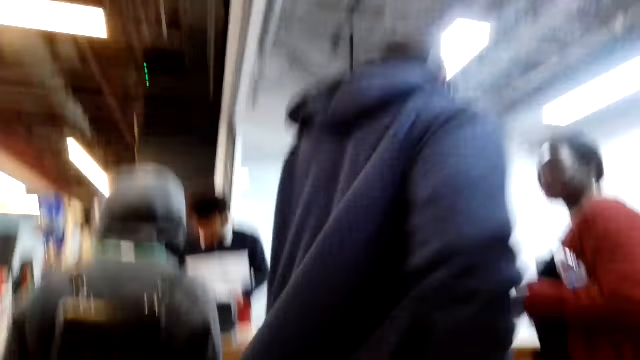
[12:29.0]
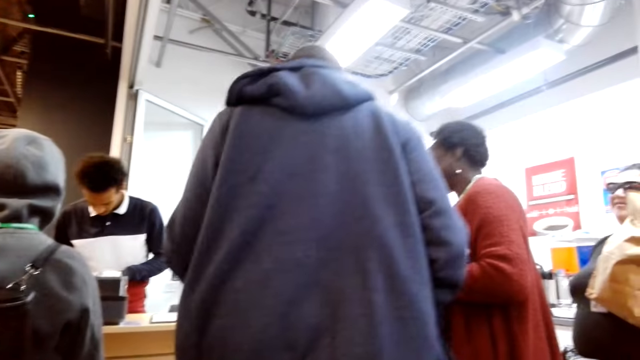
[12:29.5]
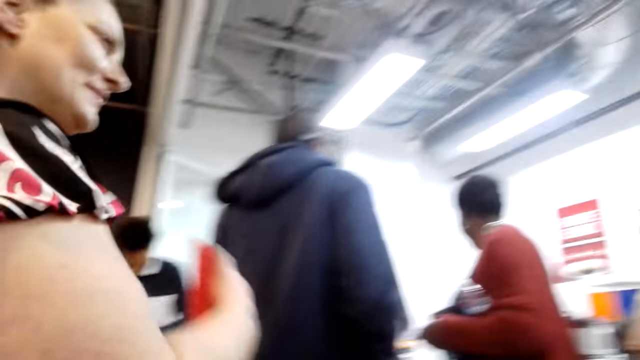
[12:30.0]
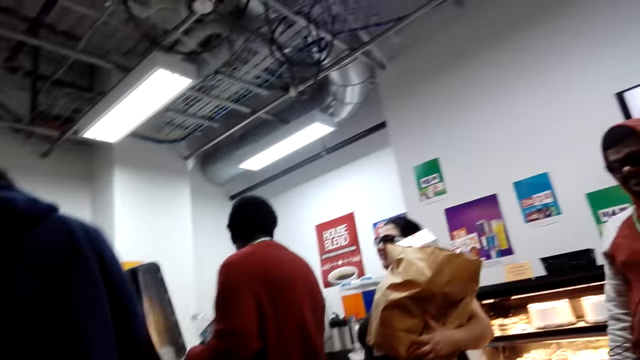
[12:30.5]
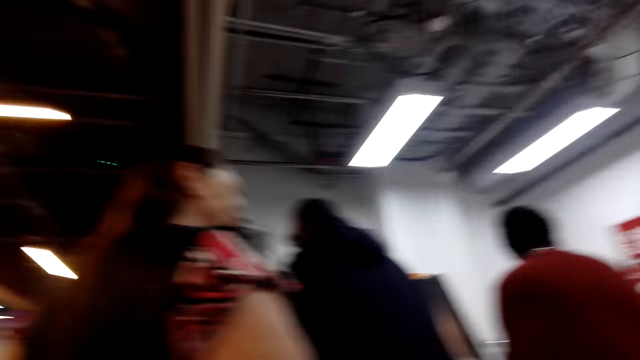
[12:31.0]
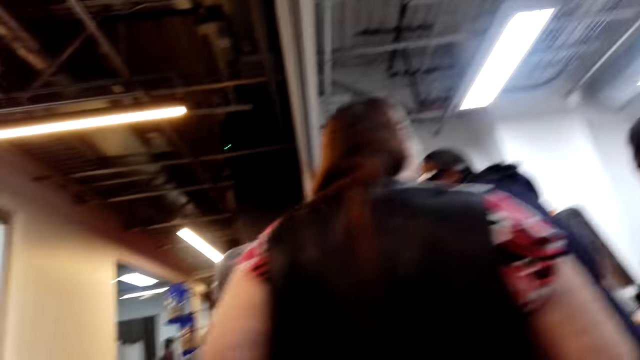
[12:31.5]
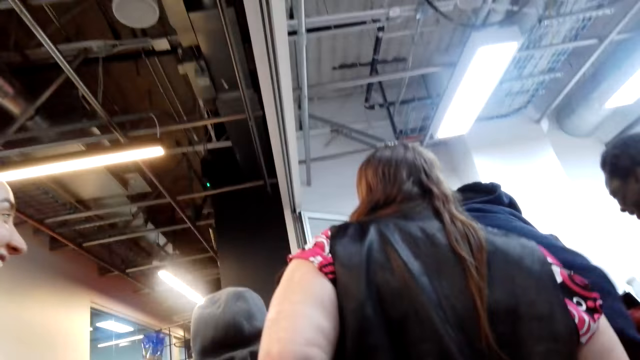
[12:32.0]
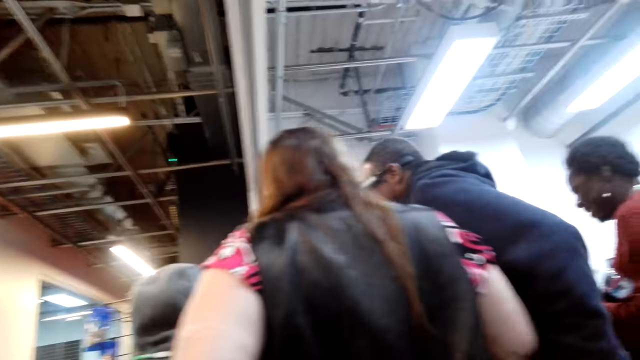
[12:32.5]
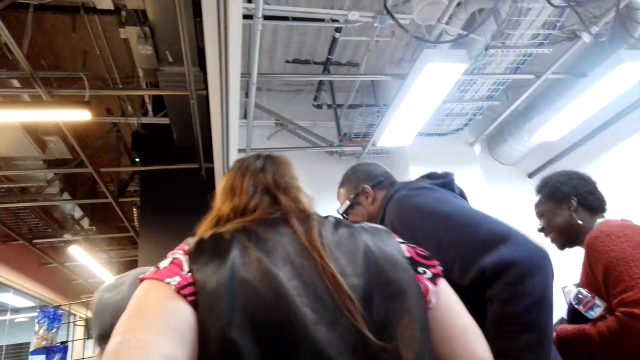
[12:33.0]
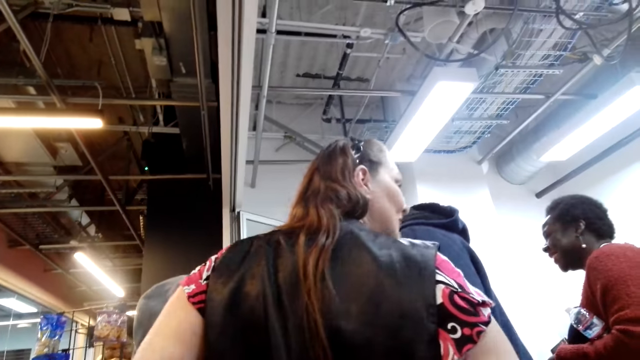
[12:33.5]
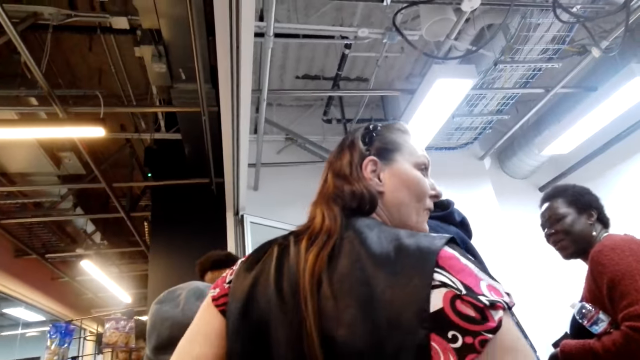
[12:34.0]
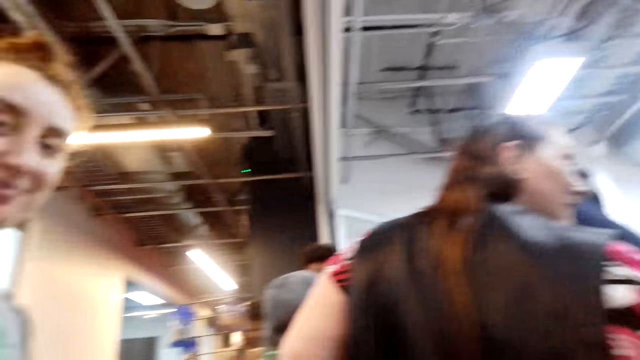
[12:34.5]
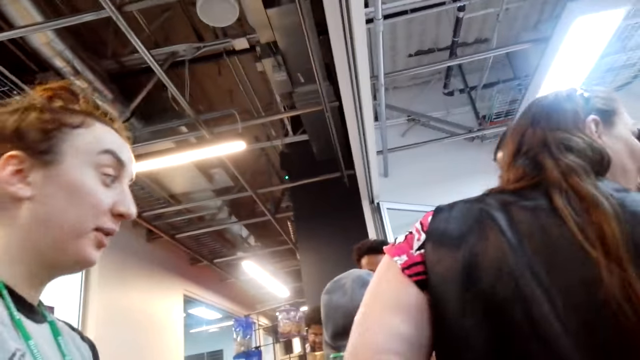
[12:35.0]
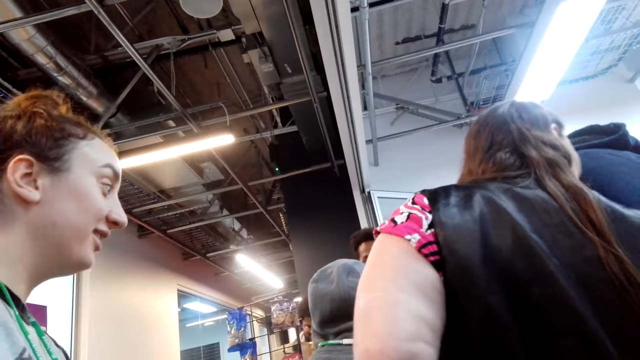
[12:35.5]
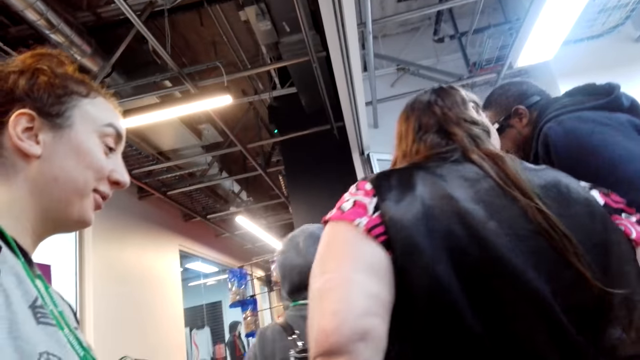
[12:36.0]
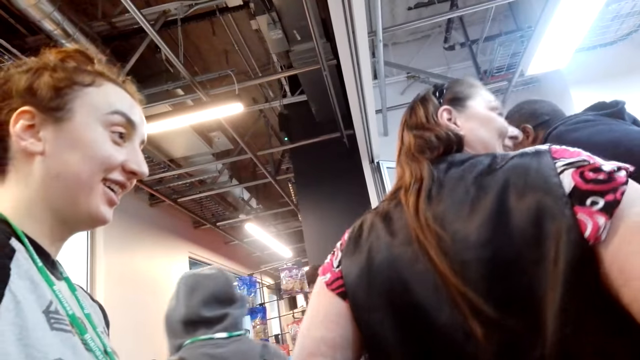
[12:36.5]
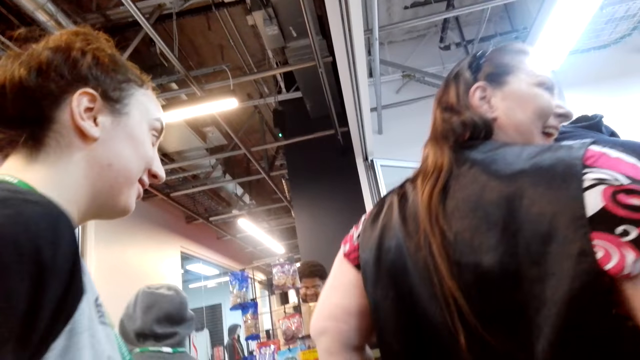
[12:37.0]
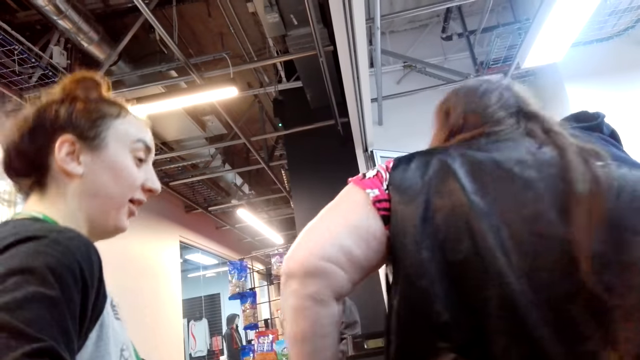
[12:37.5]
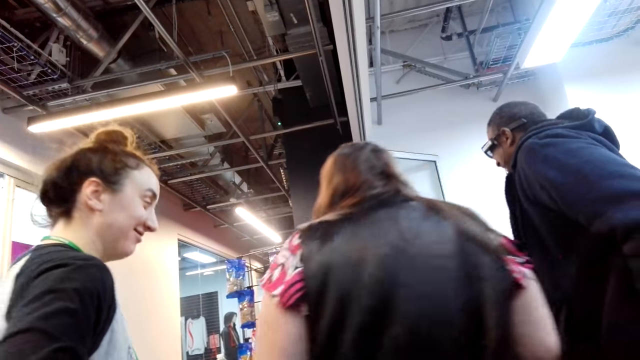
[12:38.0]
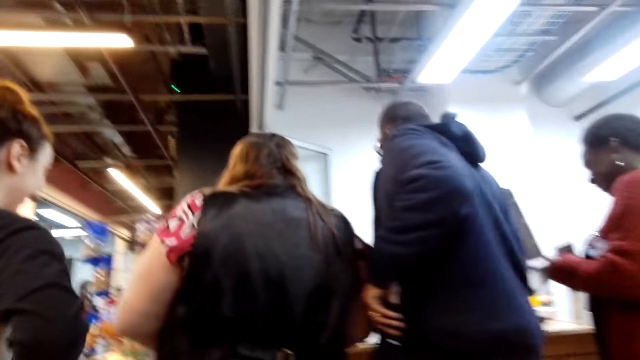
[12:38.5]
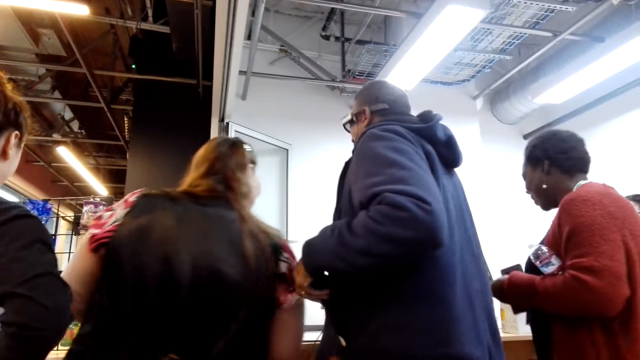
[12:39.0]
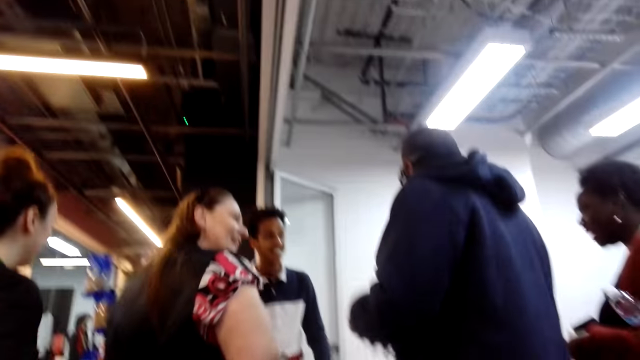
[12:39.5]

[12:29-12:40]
A man walks around. A lady moves around. The man lifts a hand. The lady turns right and shakes her body. The camera wearer converses with the lady.

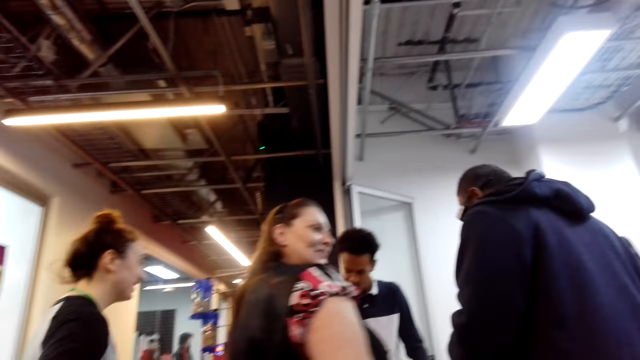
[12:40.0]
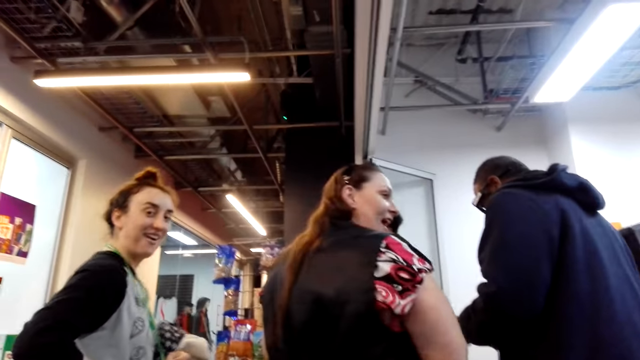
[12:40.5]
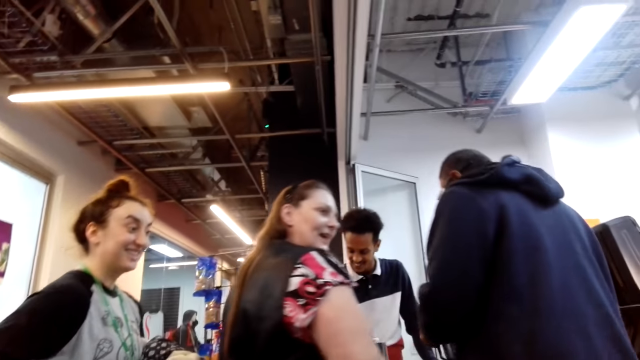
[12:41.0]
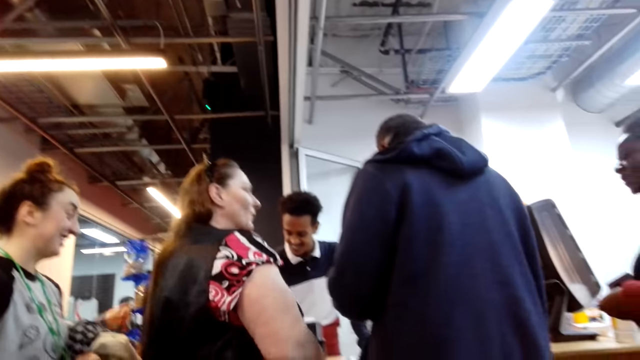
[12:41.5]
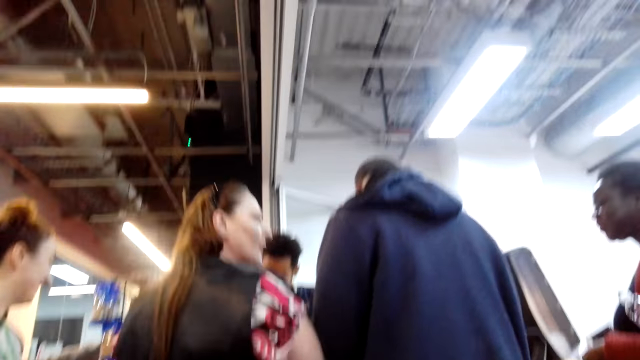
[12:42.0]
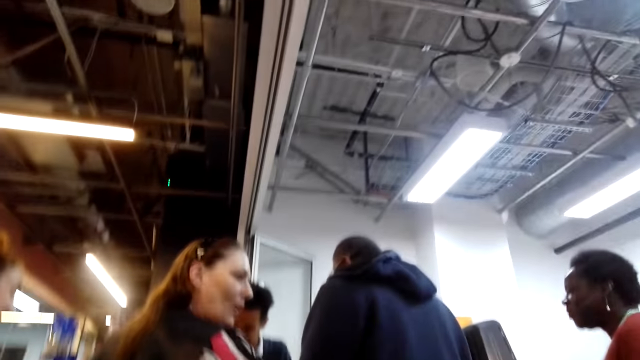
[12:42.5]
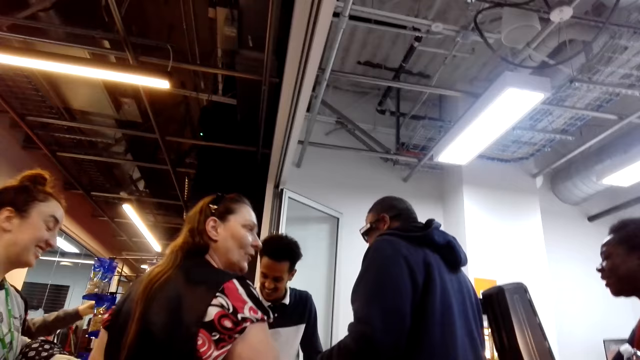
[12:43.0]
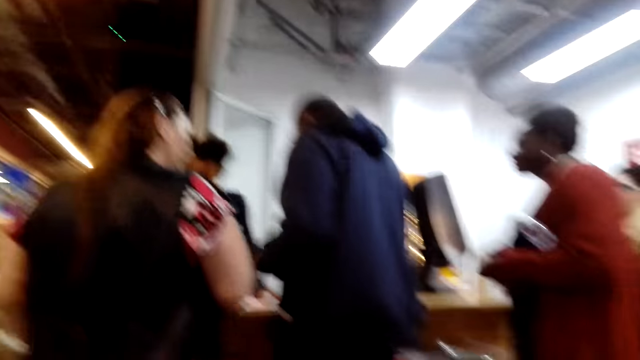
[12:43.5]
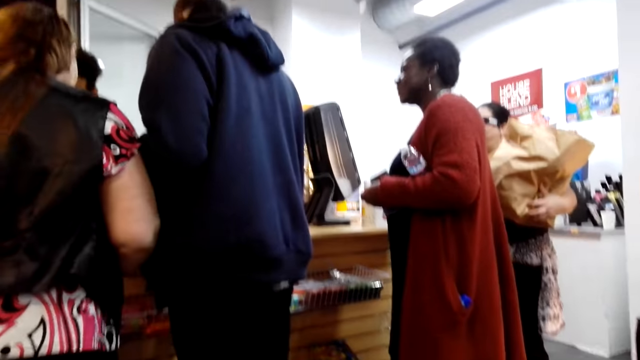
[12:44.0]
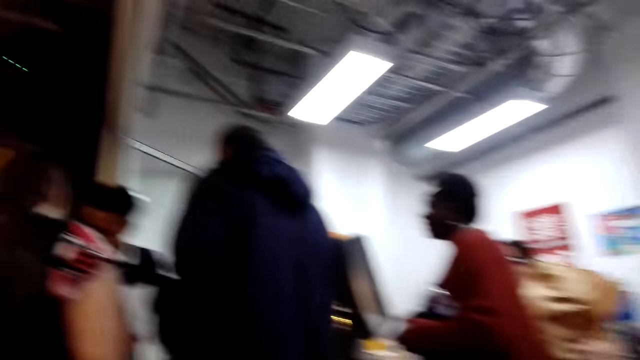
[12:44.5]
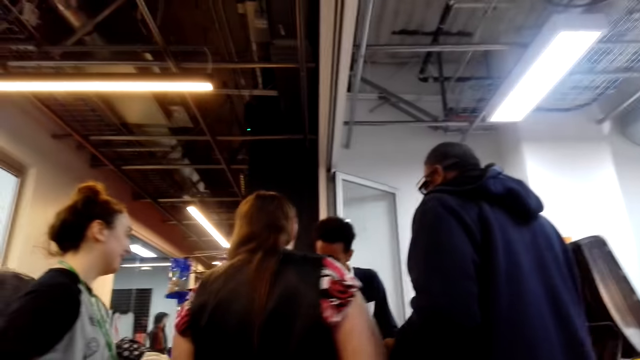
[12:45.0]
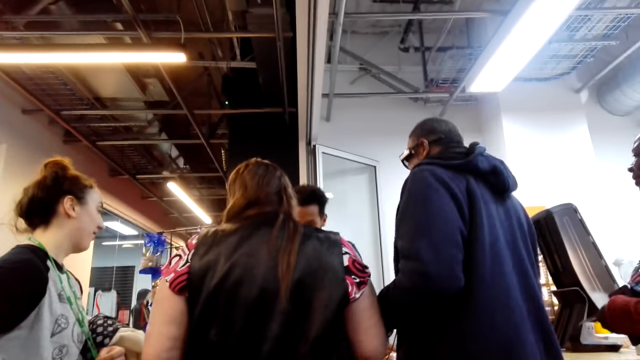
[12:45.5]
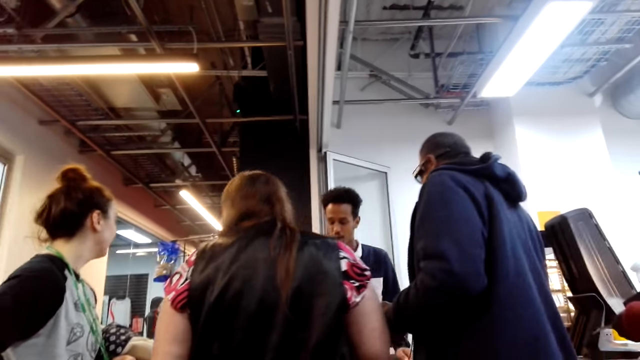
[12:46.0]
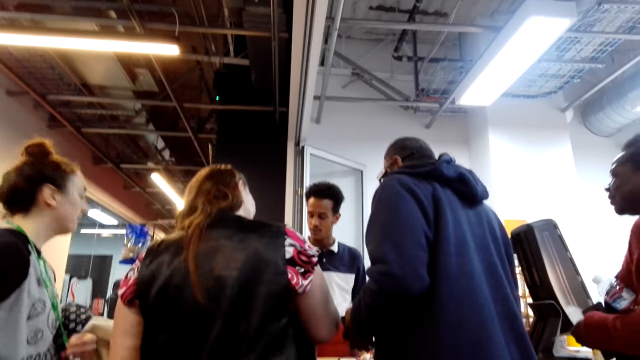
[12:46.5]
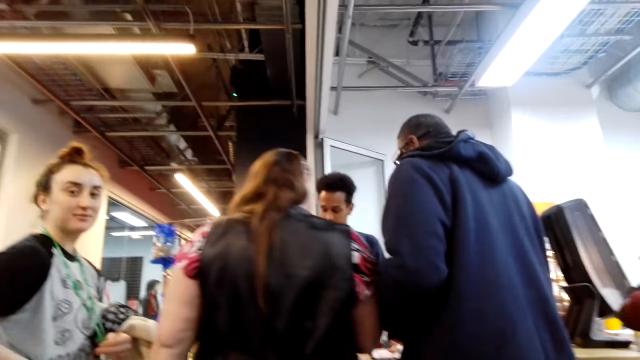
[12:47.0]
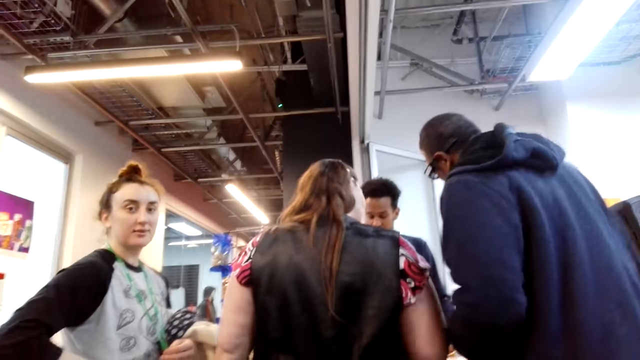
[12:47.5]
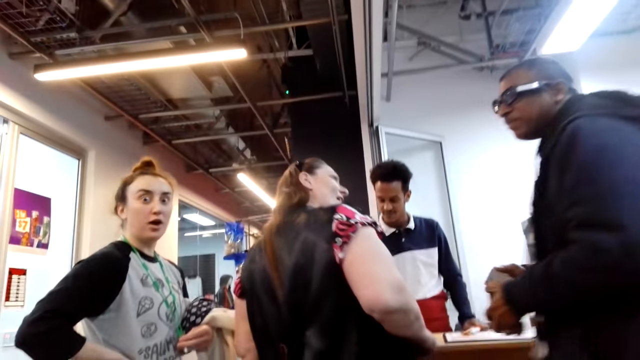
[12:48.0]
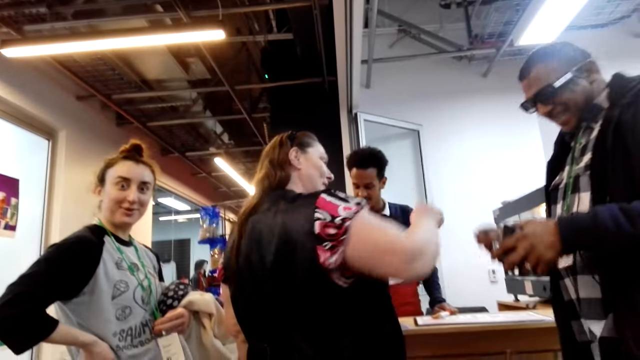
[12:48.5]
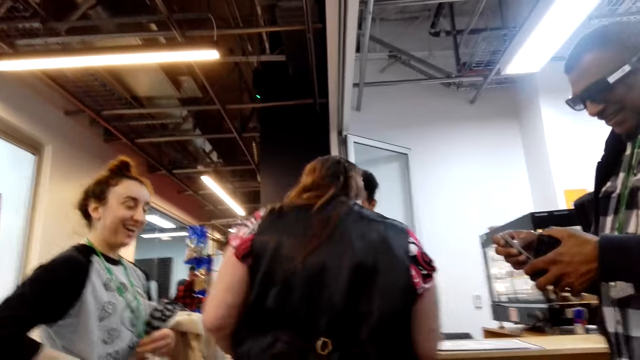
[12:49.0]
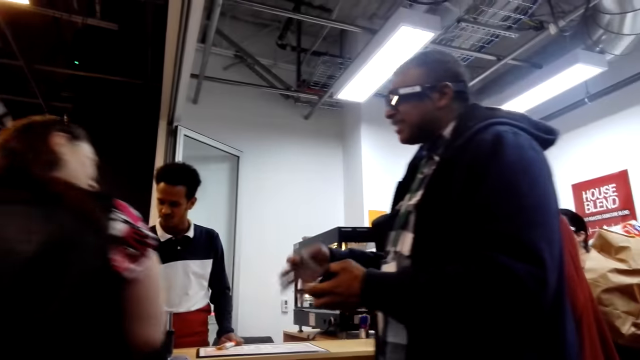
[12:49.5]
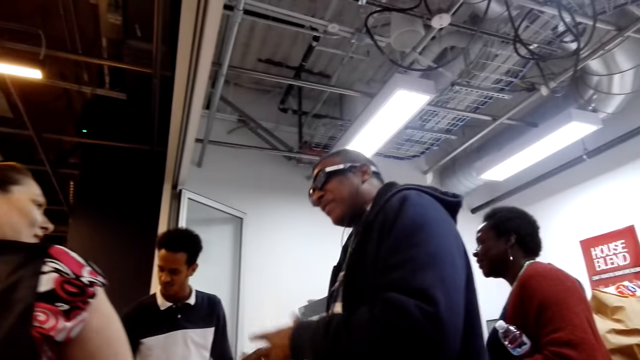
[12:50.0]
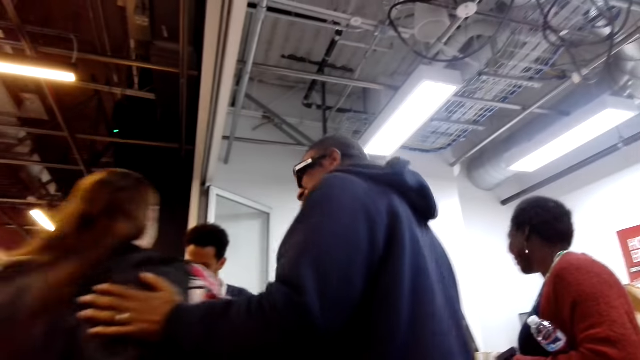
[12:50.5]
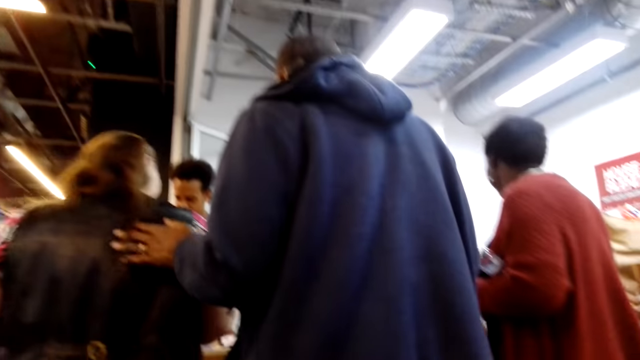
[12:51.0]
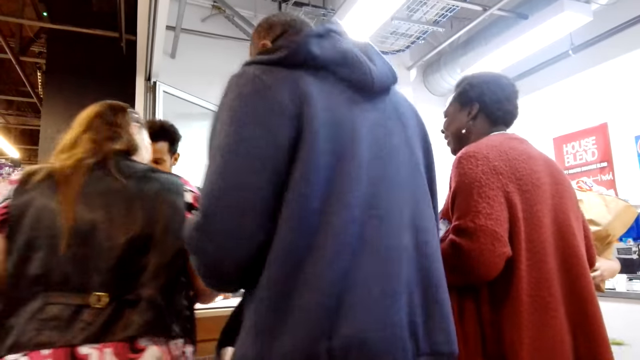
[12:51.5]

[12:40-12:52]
A lady turns right. A man presses a point of sale machine. The lady shakes her head. Another man turns around. The first lady talks to another lady. The second man taps on the second lady.
